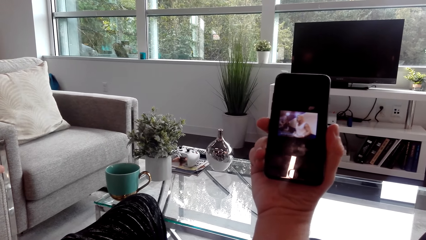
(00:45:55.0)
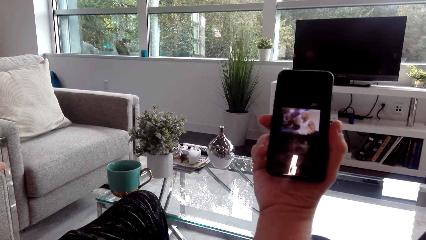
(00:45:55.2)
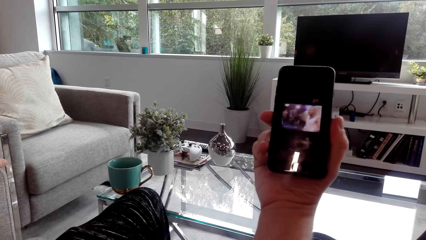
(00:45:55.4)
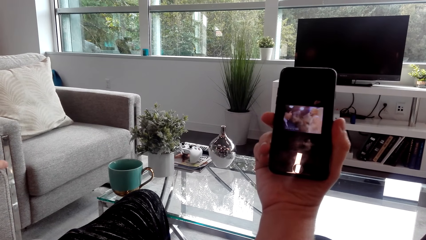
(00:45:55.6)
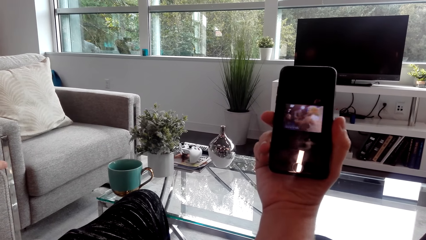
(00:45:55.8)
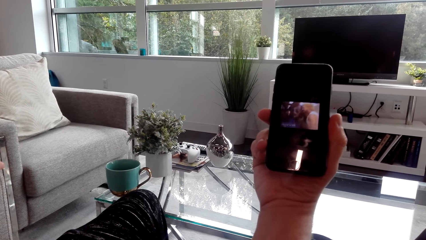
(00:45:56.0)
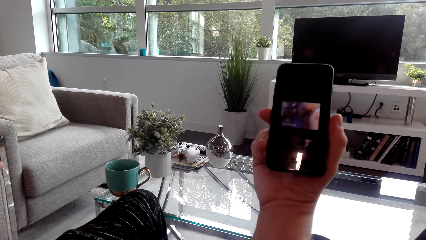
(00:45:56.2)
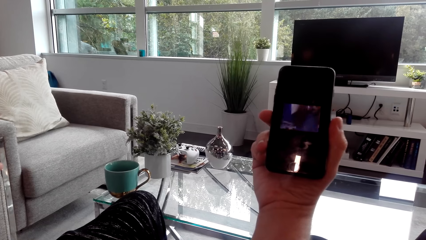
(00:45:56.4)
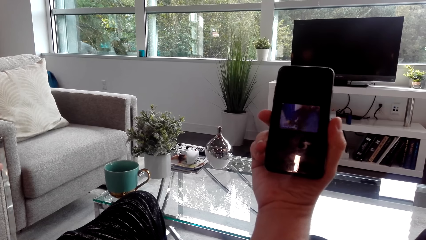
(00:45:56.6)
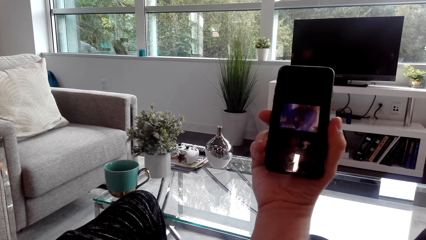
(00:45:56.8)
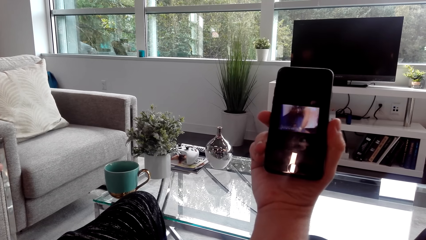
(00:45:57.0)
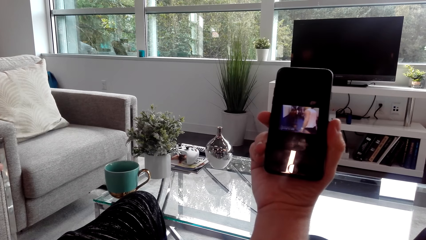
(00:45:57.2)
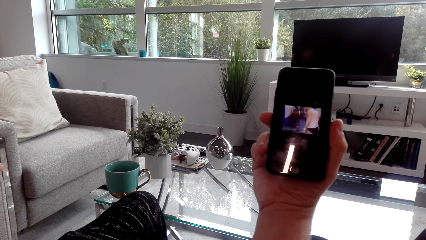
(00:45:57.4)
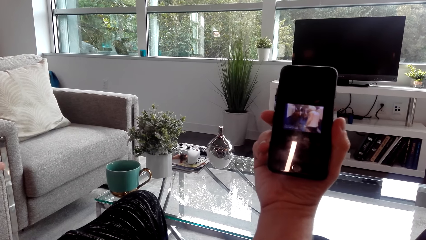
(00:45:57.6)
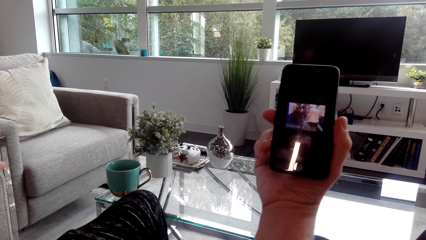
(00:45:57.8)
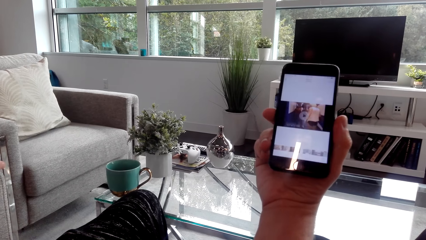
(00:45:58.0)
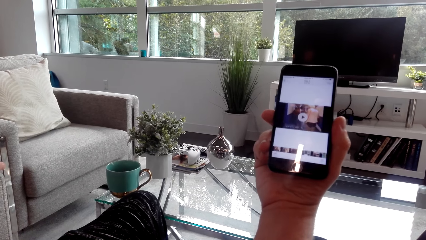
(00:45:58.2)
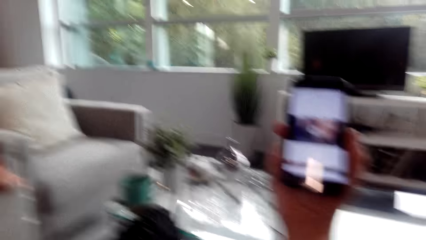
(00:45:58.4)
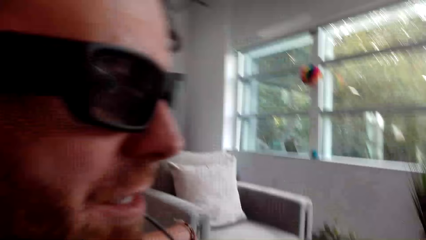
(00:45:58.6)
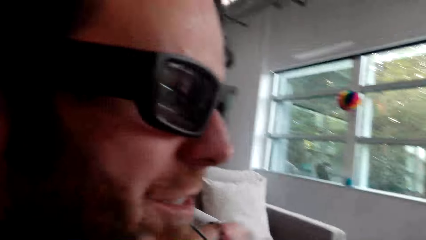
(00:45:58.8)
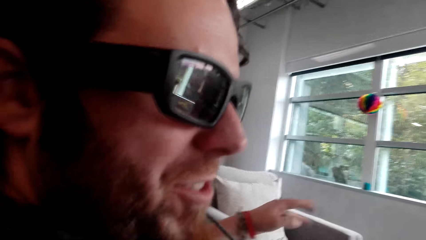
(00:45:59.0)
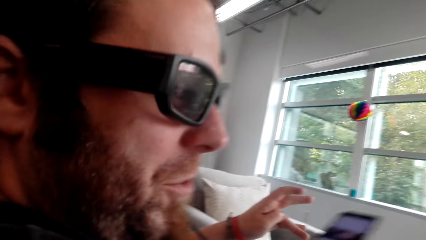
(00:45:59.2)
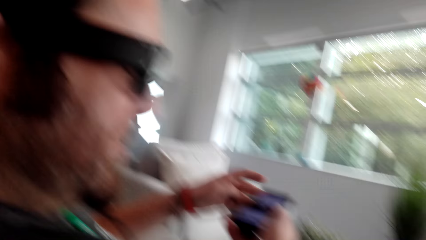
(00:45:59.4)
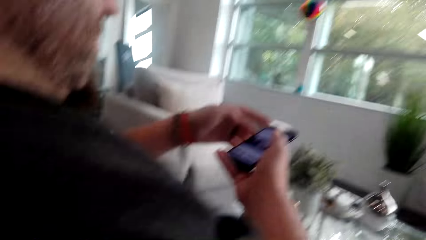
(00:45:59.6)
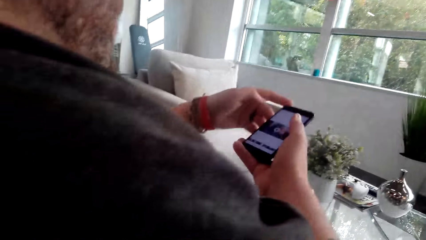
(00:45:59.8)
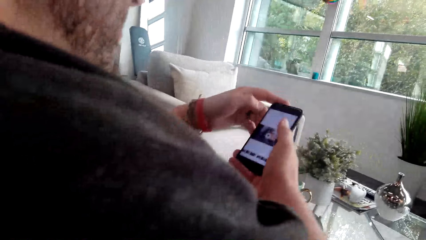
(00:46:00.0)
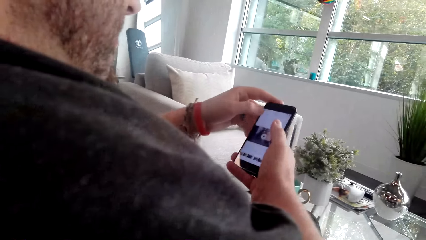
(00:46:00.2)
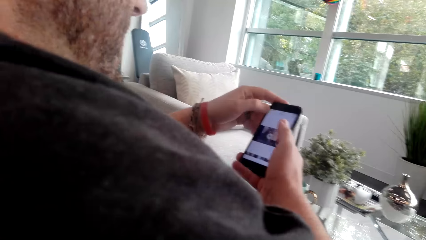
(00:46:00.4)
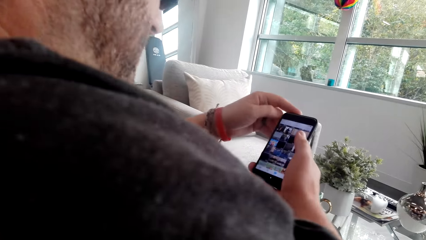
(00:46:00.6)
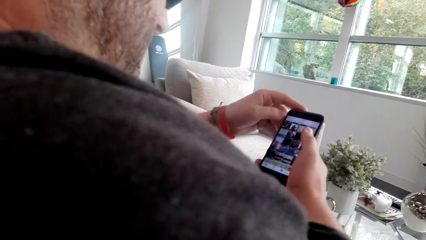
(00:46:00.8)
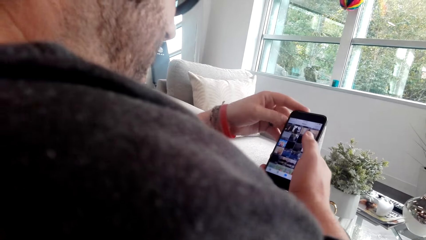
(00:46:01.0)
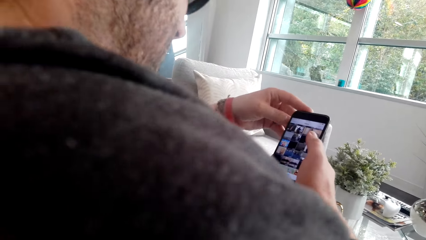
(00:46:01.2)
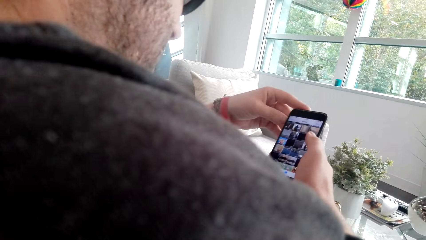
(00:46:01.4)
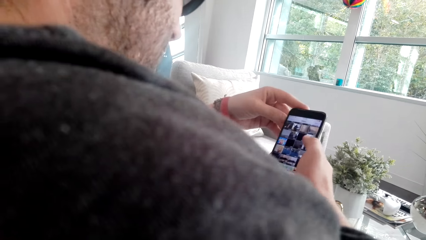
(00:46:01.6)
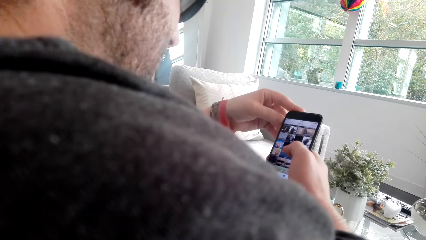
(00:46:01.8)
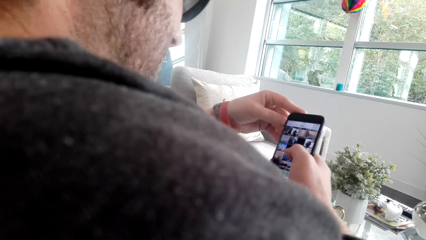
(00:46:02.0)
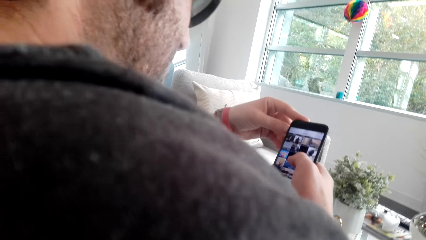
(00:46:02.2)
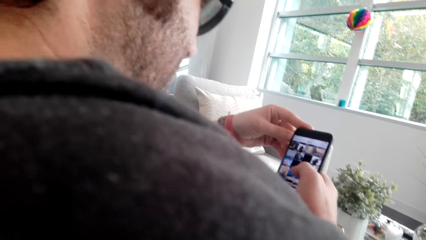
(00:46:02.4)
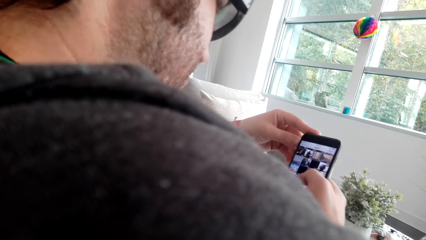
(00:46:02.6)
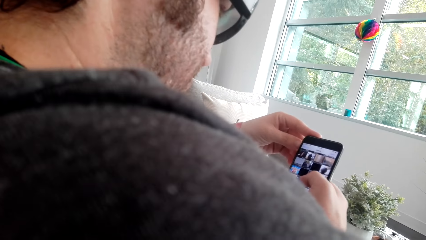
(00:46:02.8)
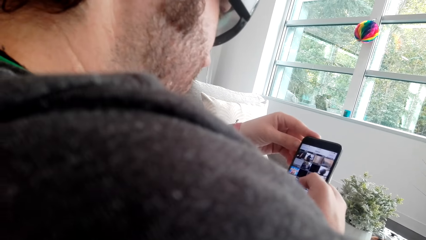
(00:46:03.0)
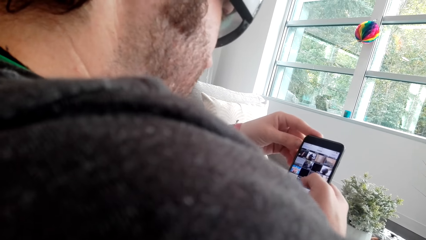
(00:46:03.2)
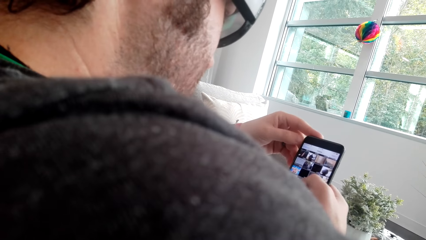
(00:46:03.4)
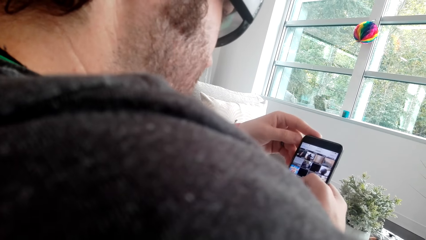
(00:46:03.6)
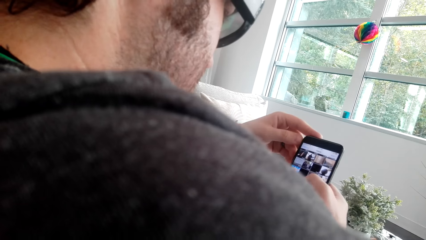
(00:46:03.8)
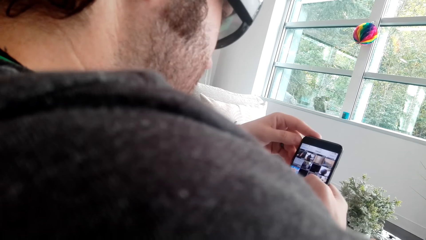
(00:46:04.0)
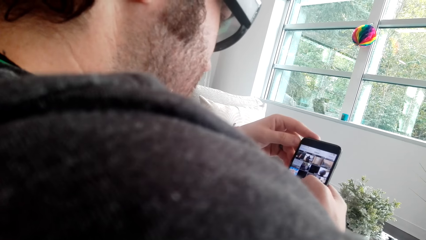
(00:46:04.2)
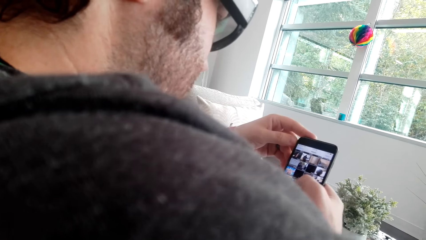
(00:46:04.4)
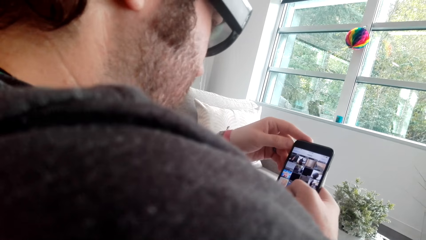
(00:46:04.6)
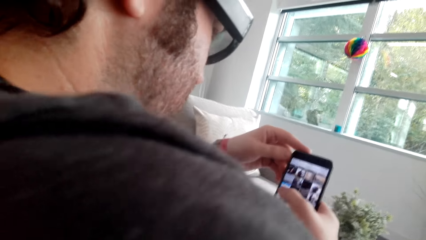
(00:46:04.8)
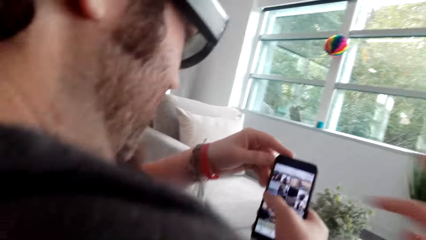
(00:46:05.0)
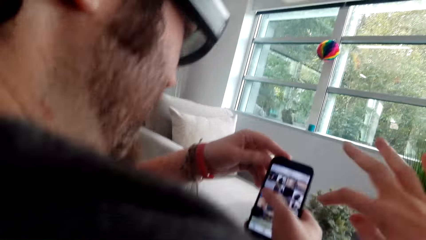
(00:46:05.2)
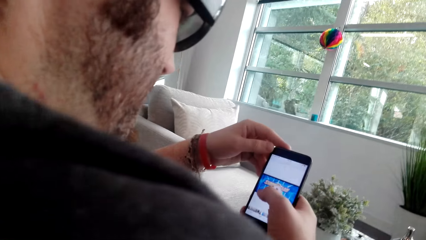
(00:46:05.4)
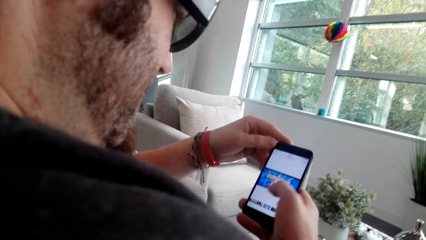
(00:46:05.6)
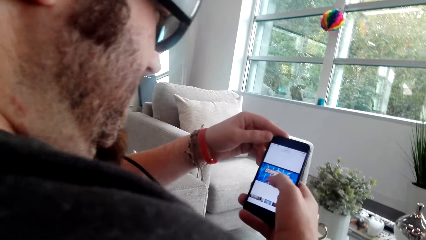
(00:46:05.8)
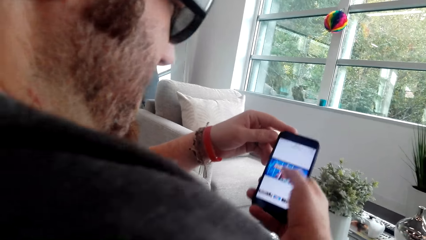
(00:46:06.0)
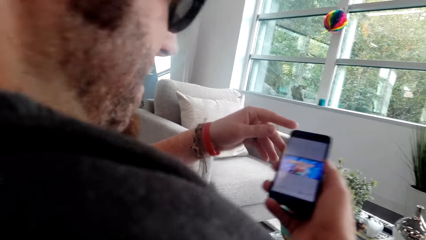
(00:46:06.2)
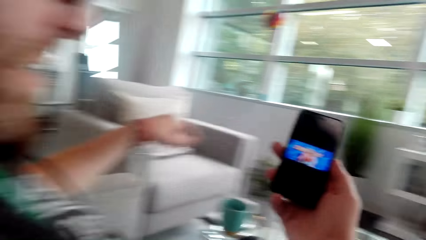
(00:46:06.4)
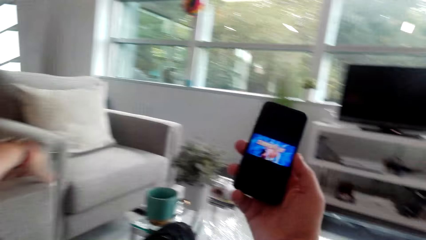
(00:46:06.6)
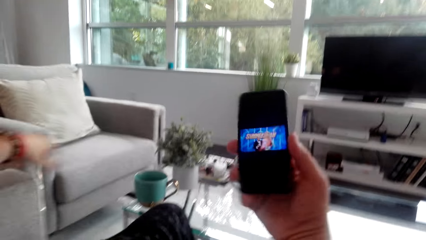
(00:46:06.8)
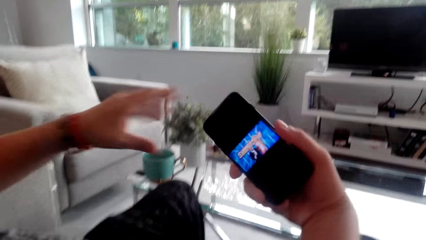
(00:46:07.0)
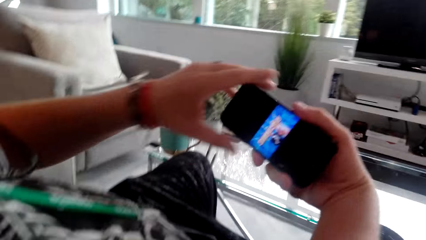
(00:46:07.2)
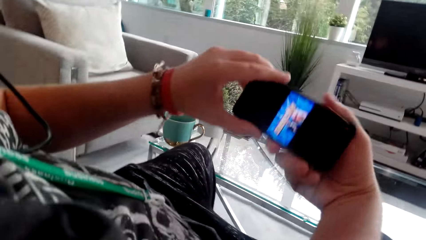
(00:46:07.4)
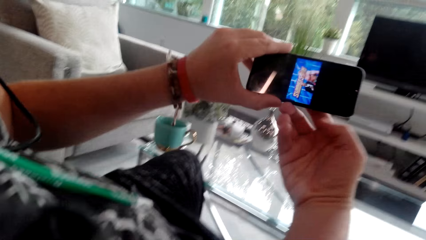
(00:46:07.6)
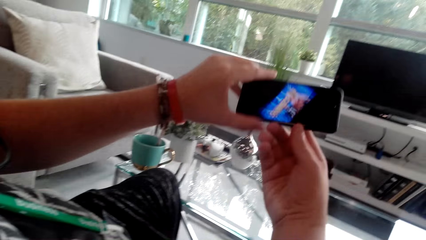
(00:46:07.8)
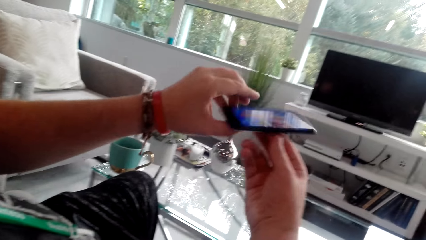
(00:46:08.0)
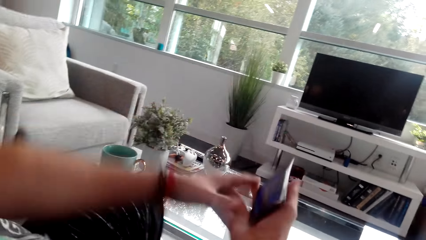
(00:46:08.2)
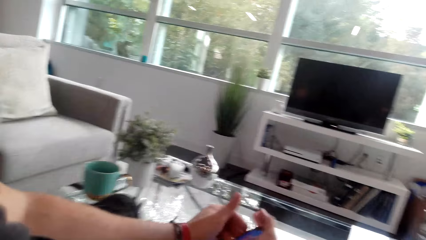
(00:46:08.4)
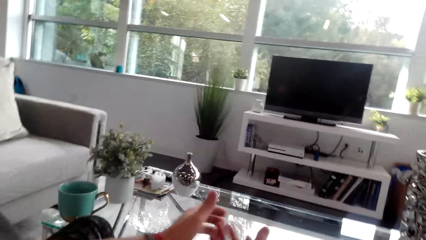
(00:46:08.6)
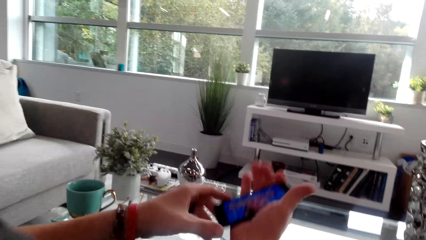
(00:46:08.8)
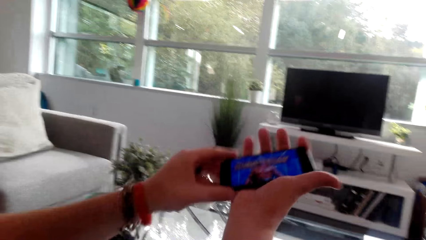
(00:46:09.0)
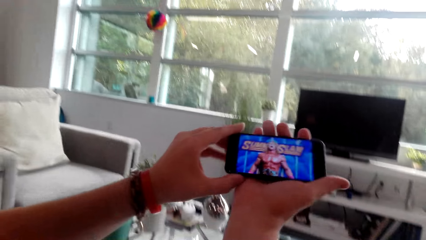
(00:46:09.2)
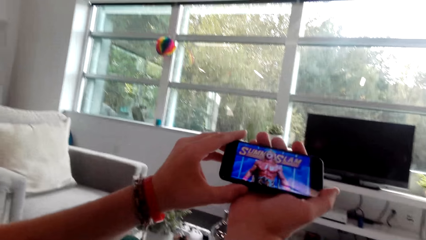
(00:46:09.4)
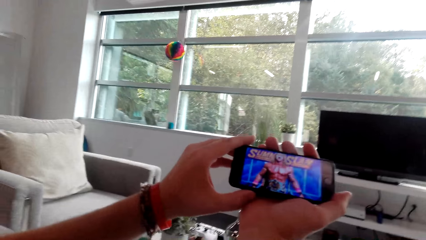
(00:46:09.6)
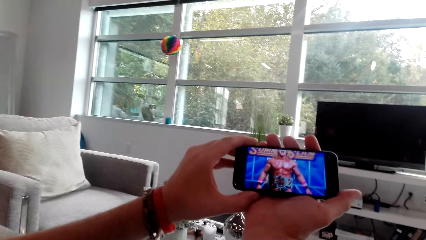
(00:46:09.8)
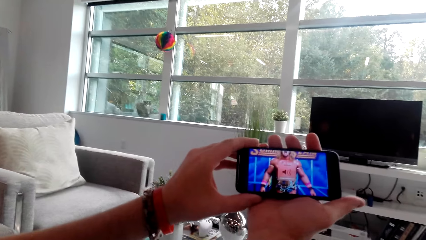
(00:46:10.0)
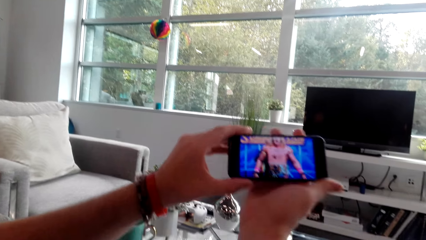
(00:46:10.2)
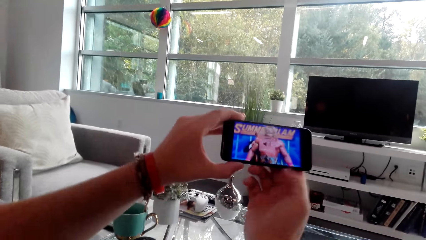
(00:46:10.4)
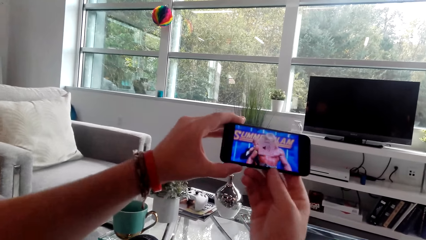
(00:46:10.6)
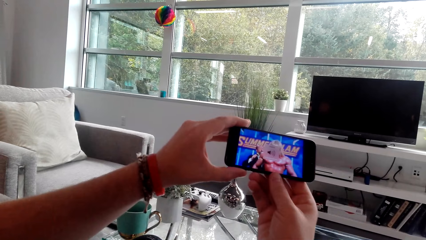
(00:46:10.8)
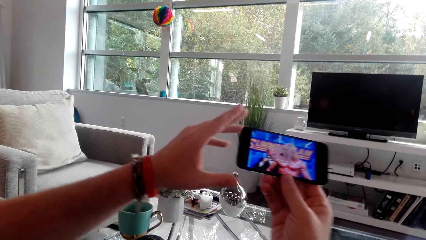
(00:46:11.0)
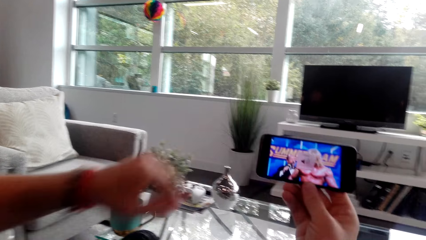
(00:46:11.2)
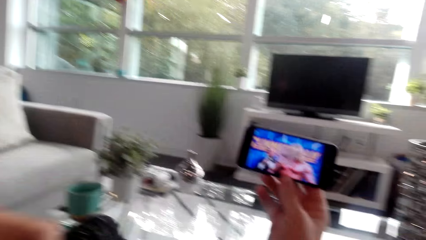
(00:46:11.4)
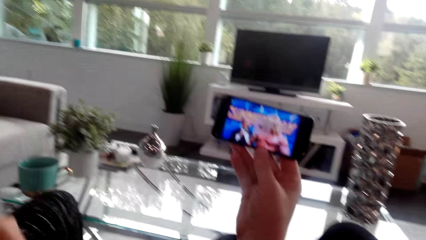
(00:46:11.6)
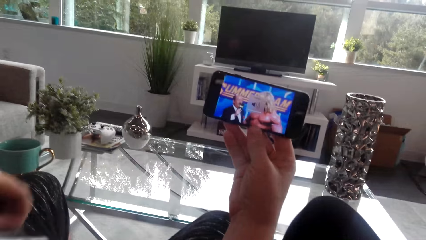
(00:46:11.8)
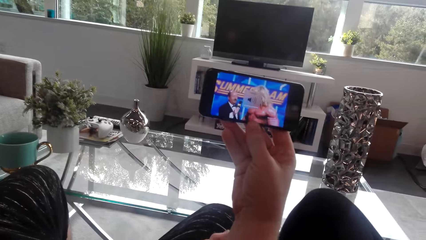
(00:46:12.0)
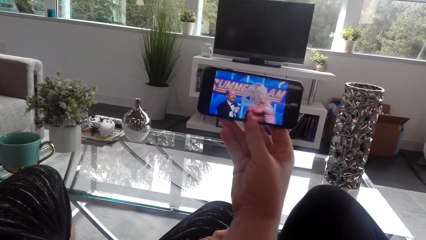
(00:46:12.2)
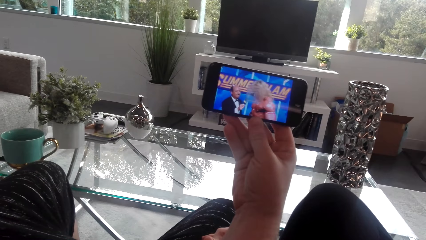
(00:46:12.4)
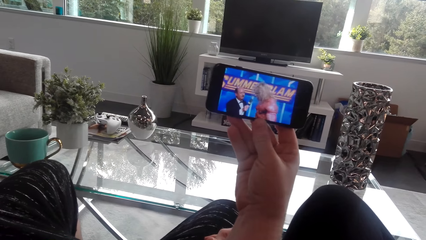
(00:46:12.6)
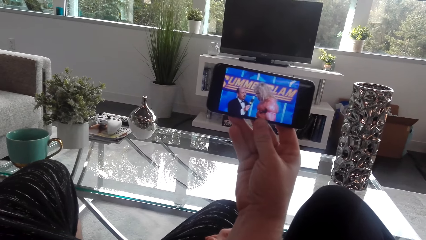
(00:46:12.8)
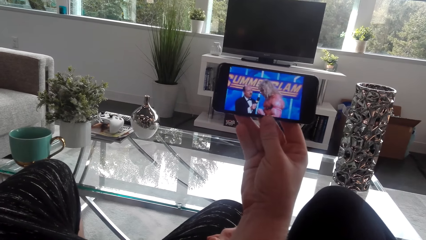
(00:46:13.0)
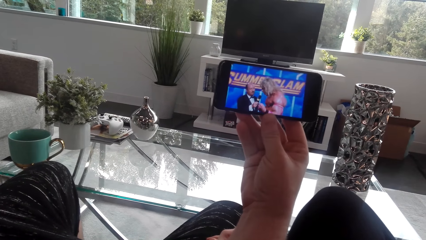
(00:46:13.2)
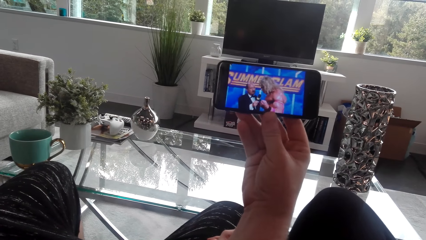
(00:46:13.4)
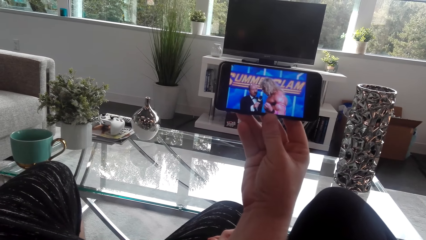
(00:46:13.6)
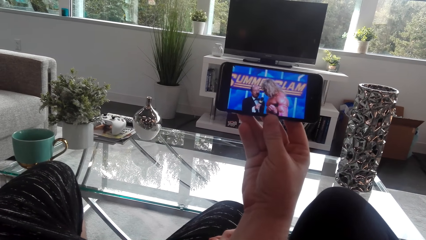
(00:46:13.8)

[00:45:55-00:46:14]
A man converses with the camera wearer. The man uses his phone. The camera wearer converses with the man. They move the hand. The man taps on the phone. The man uses her phone. The man watches a video on the phone. The camera wearer watches a video on the phone.
